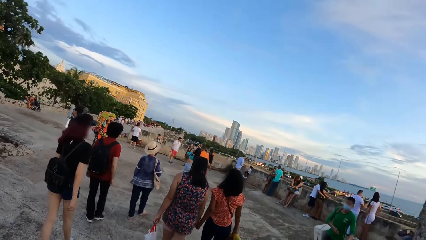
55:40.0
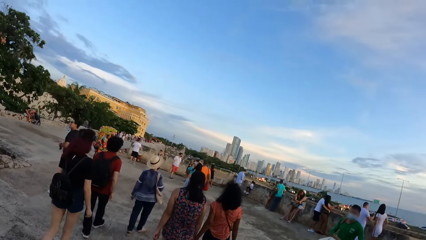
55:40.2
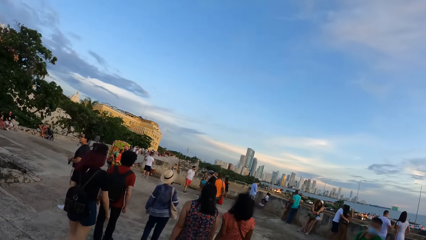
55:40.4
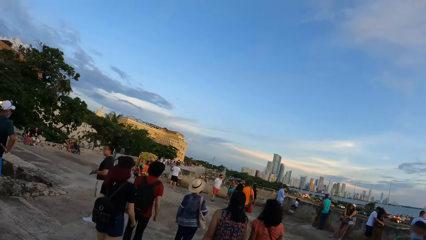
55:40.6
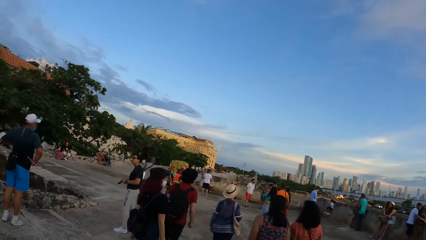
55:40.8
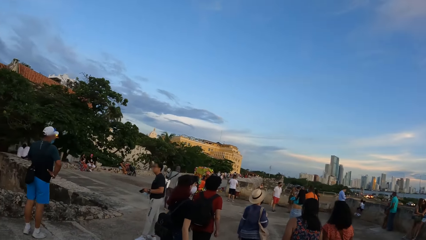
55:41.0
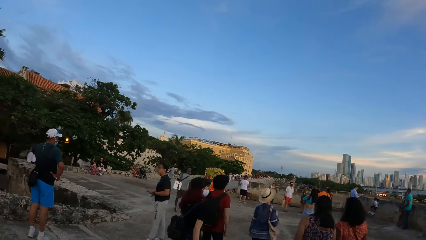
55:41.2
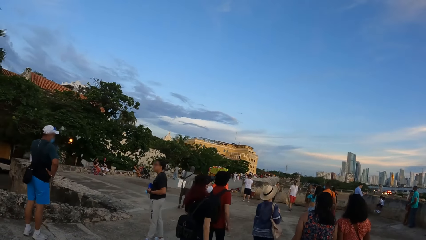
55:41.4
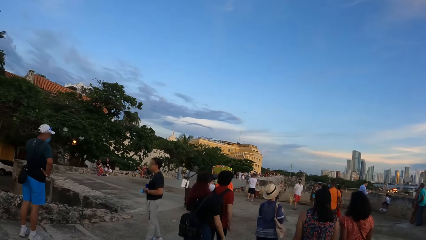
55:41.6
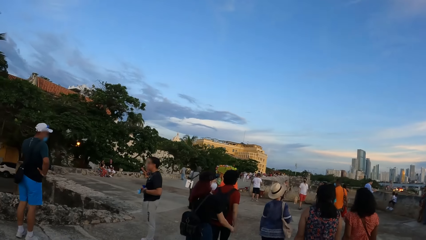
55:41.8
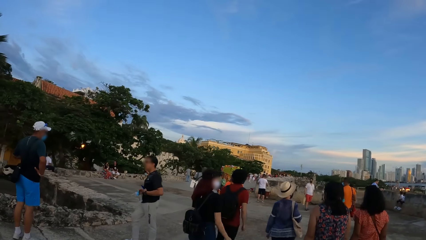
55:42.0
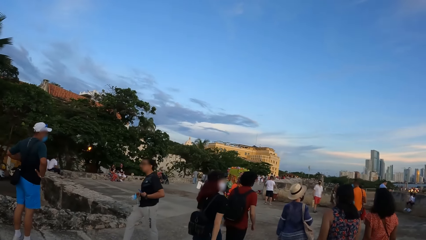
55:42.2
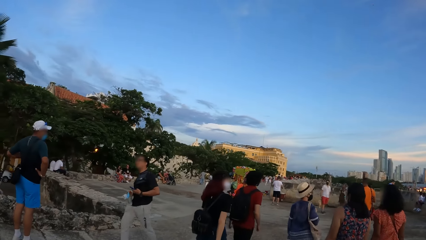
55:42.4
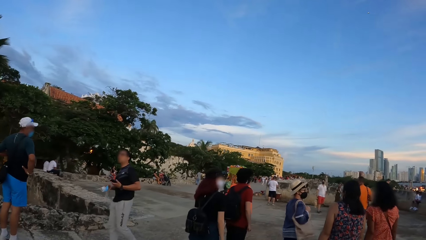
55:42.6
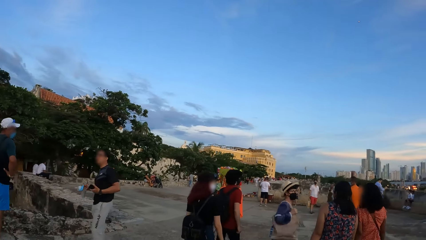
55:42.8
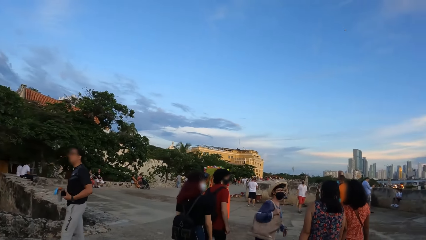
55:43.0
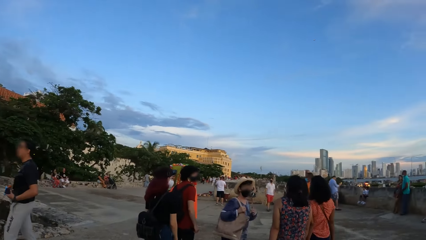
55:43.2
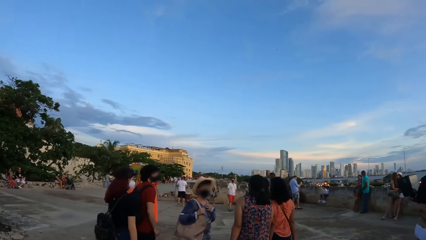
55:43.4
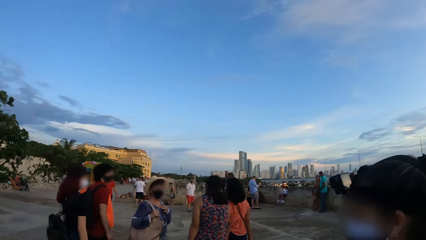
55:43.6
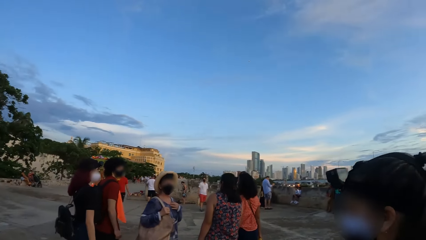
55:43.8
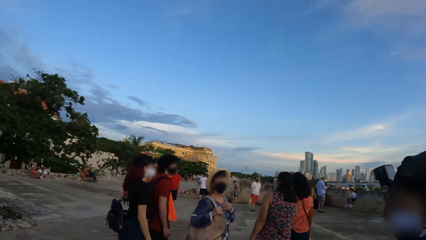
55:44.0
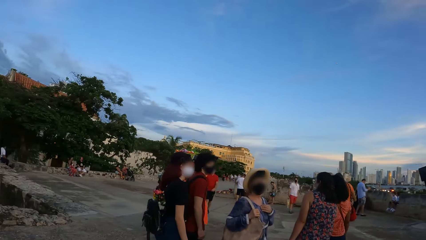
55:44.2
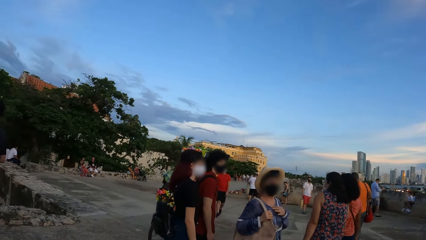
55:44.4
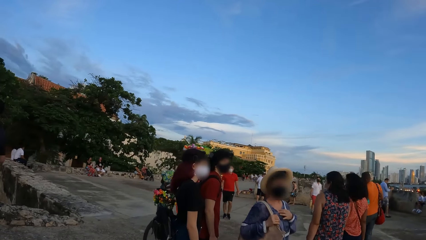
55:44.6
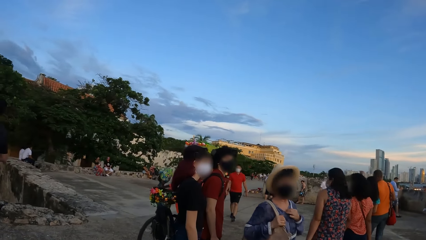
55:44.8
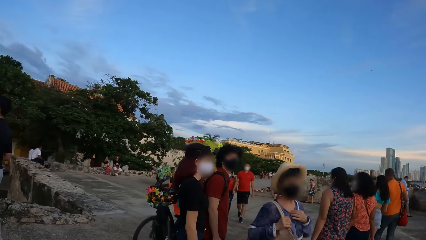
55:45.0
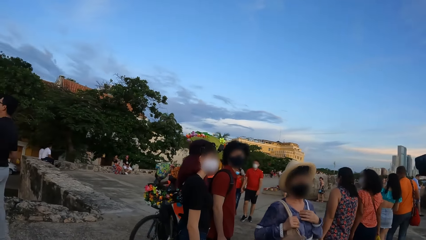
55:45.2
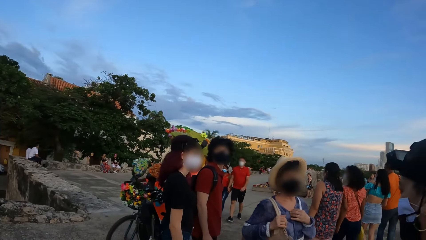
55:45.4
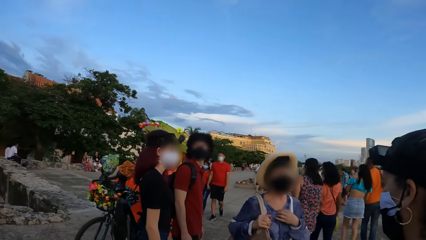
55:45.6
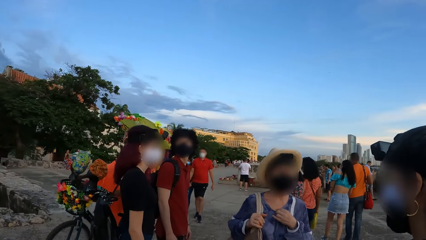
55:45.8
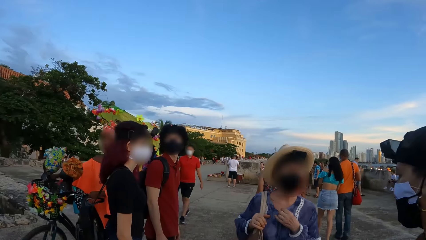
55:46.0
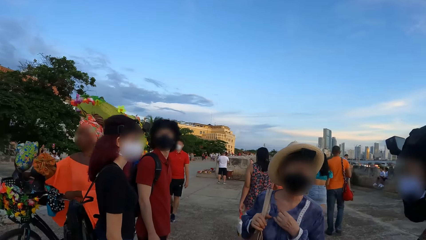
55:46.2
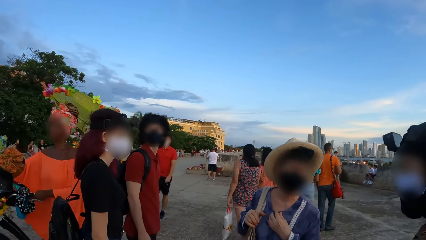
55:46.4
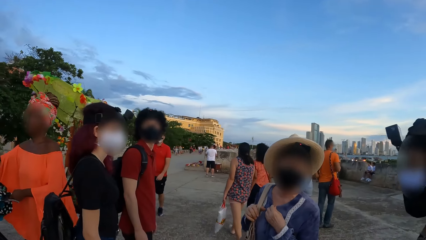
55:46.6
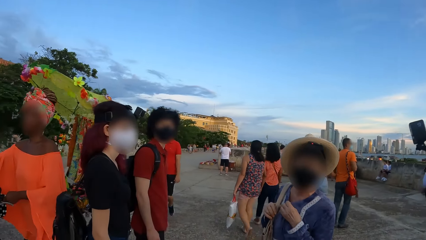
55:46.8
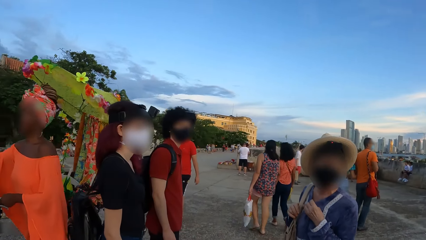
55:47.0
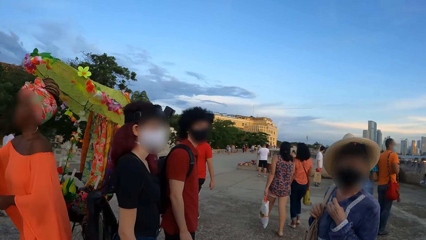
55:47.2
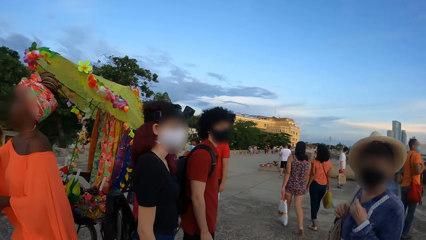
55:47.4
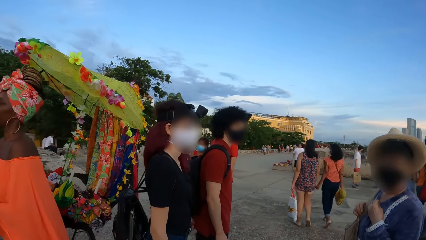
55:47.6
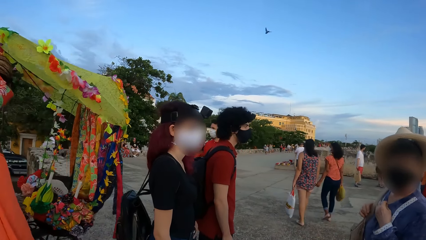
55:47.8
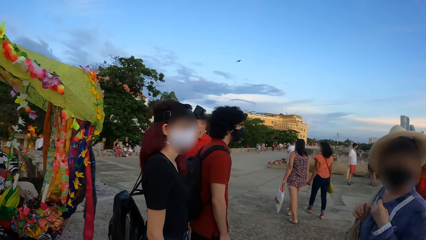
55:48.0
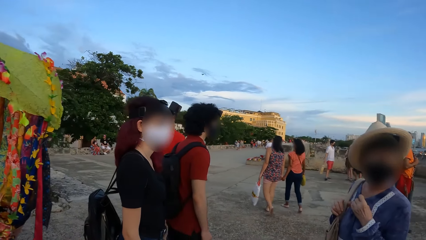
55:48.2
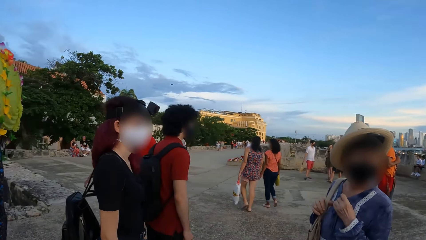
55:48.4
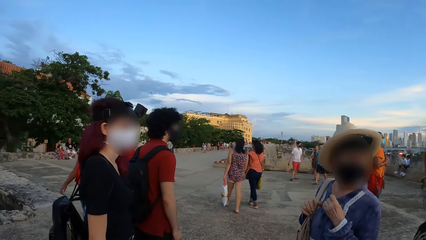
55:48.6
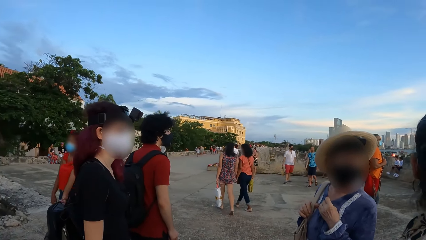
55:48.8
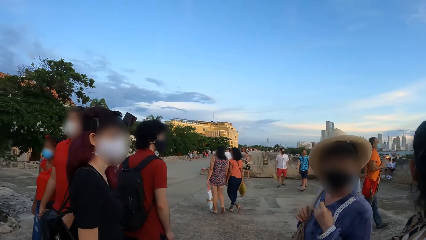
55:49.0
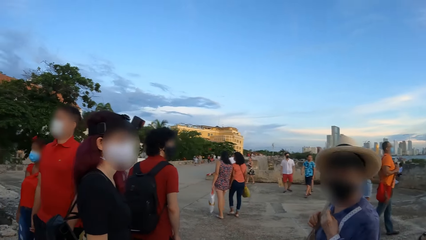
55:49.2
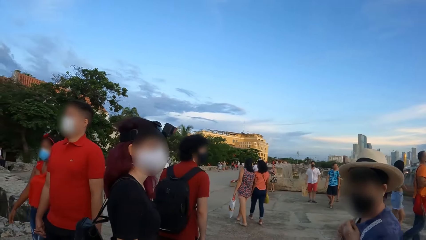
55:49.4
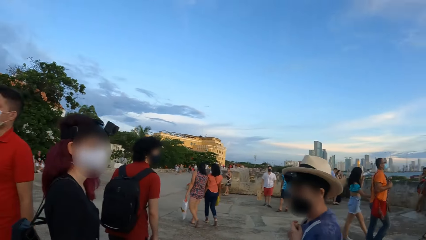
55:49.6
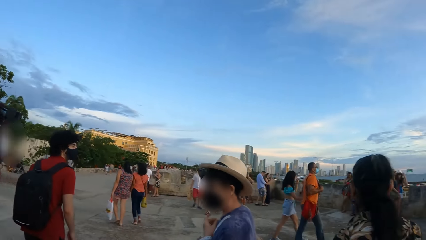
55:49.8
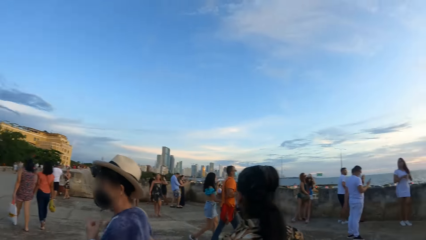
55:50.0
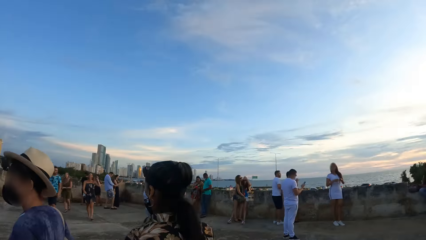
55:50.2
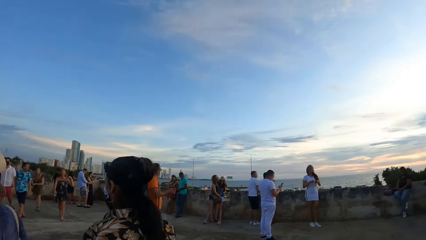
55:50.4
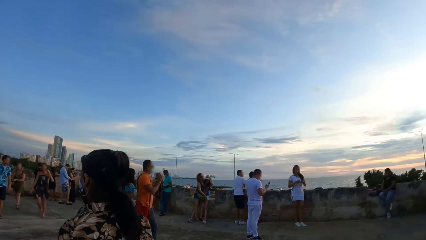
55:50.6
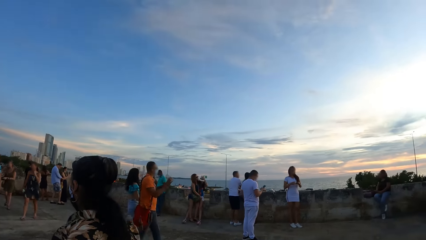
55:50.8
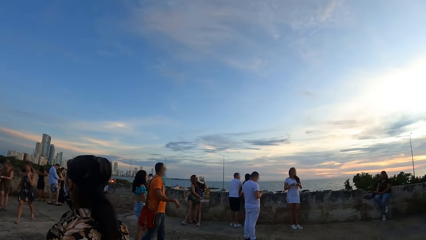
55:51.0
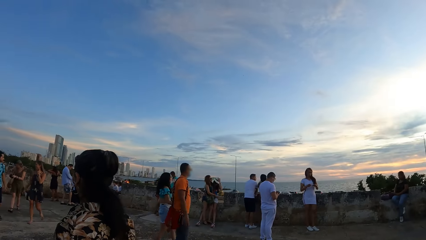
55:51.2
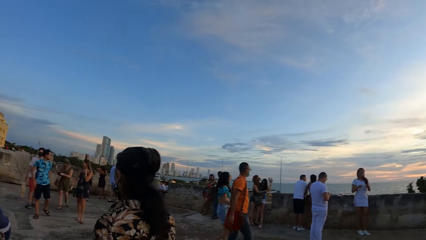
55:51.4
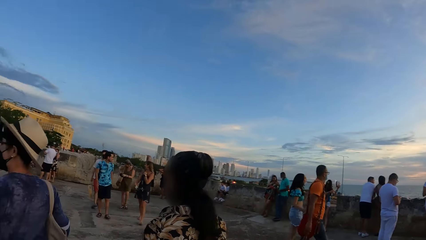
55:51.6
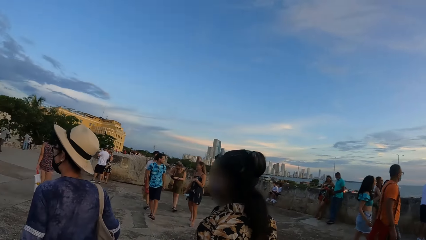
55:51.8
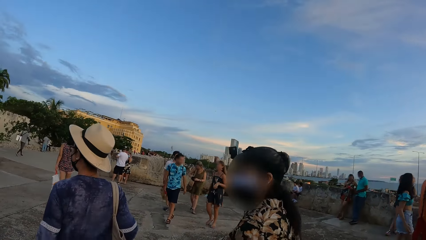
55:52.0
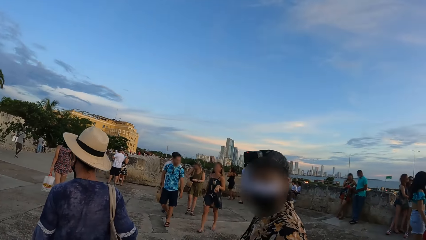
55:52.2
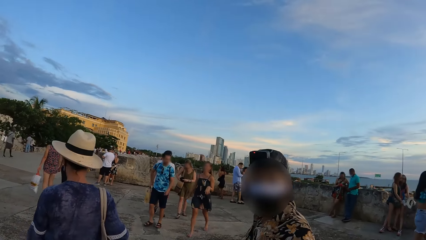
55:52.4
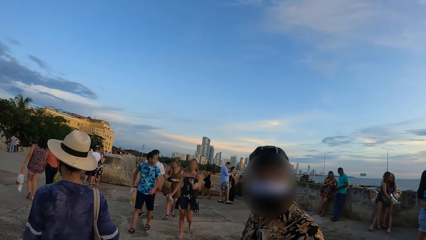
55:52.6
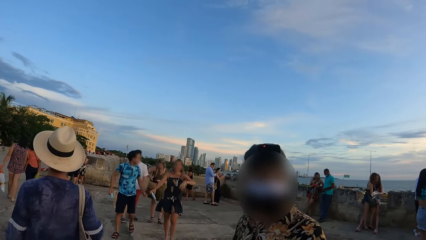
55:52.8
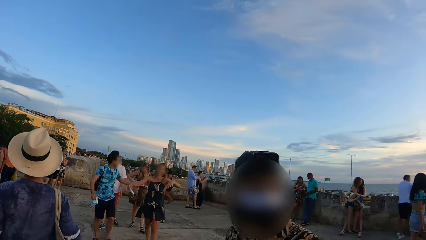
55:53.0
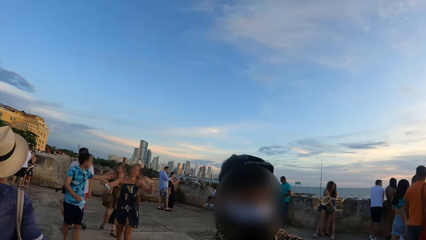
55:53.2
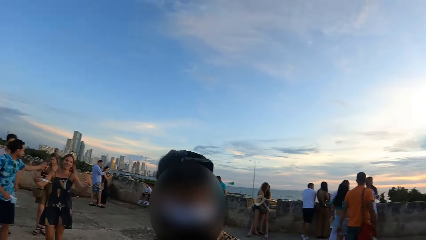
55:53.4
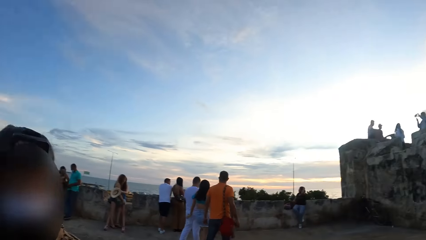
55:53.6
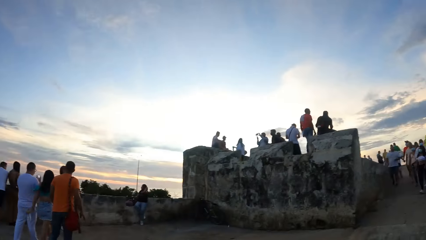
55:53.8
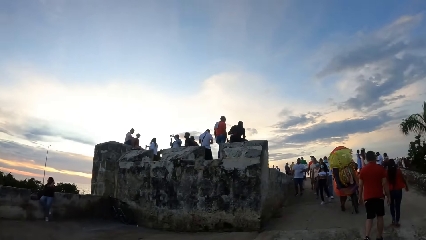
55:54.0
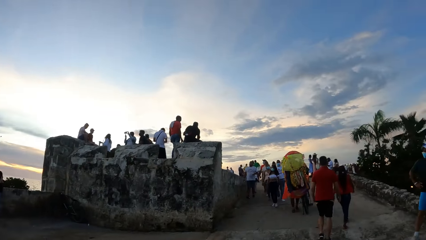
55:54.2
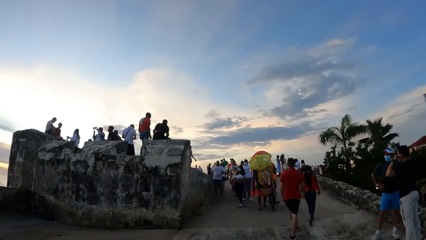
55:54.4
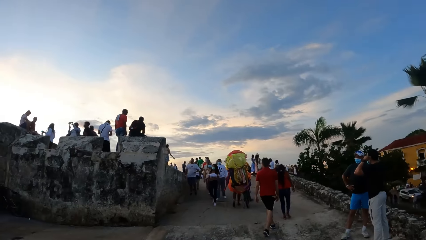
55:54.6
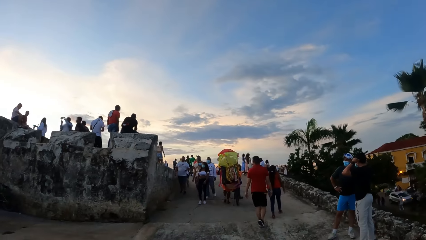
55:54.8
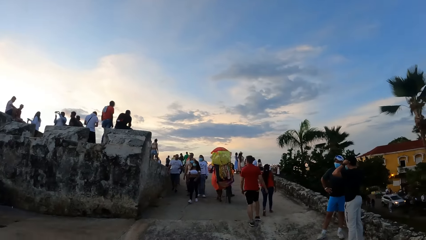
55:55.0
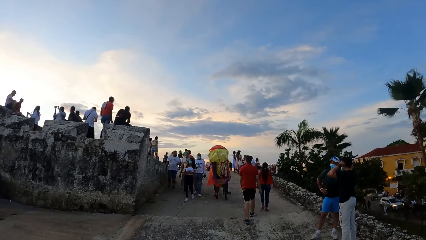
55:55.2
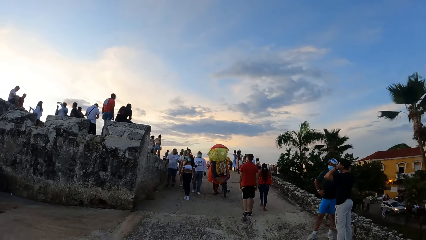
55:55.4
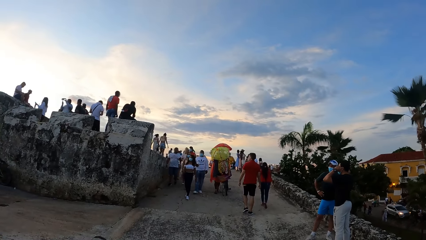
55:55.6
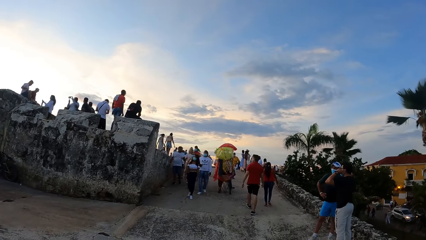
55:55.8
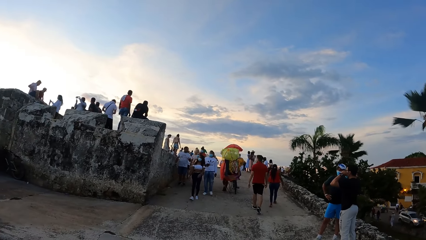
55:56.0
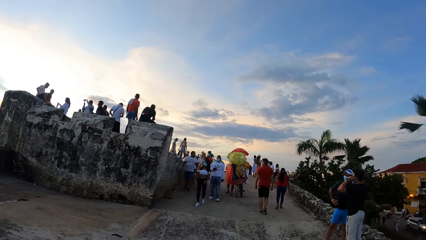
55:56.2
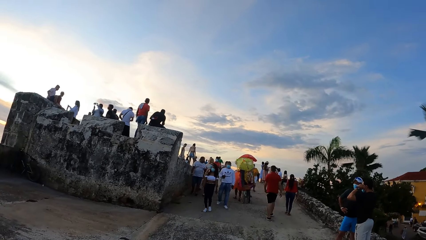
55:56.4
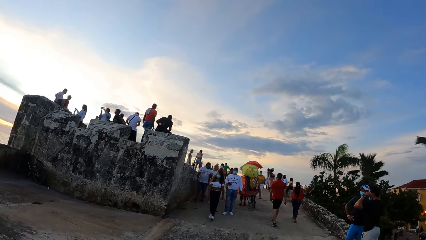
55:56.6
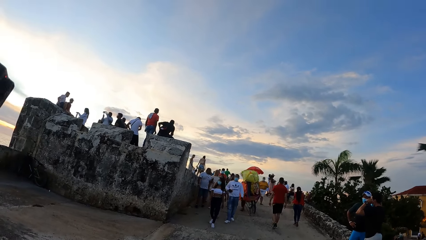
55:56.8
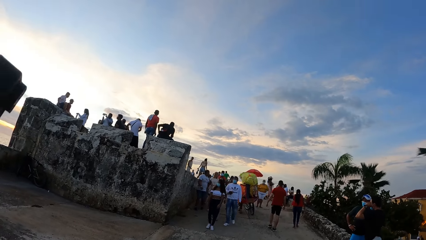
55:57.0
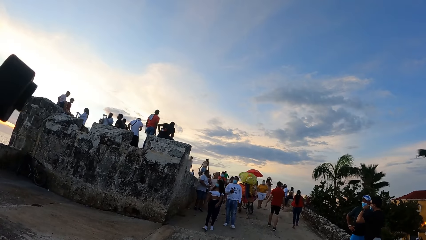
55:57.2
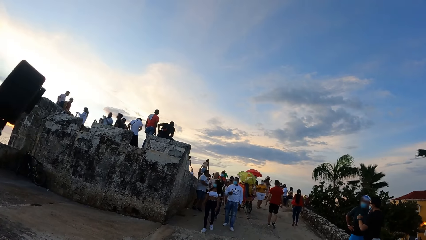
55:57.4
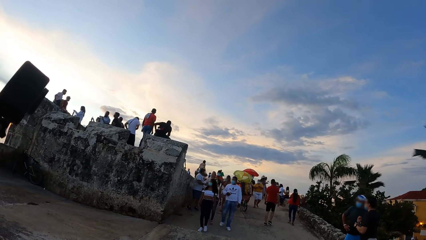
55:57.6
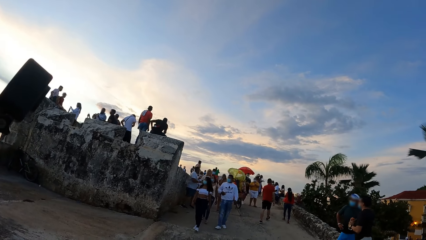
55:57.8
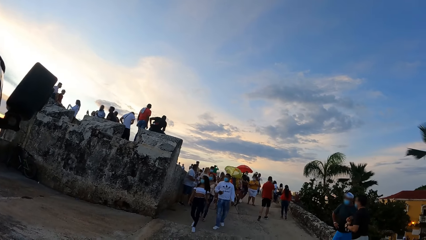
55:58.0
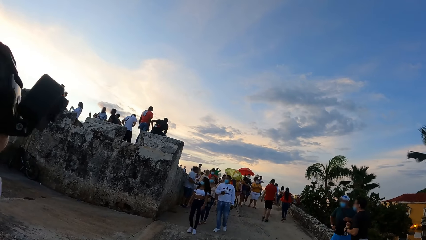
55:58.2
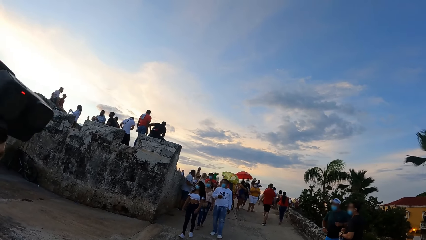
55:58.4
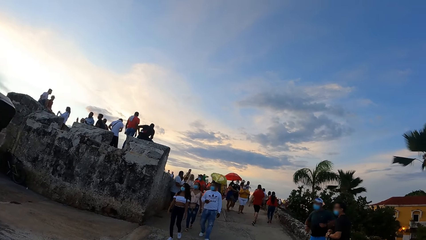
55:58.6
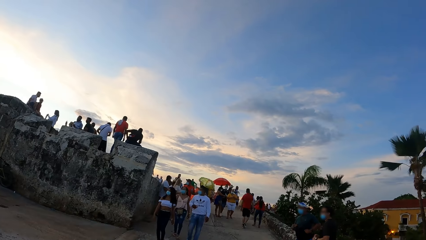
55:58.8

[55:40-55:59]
The camera wearer walks around. They look around the view point and walk at the view point. They look around.
